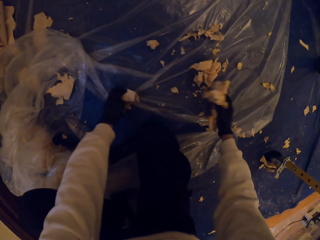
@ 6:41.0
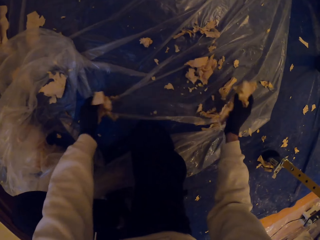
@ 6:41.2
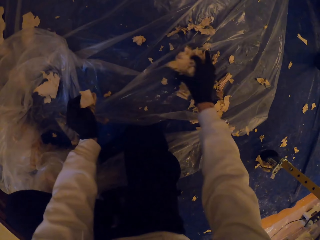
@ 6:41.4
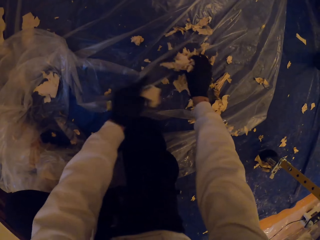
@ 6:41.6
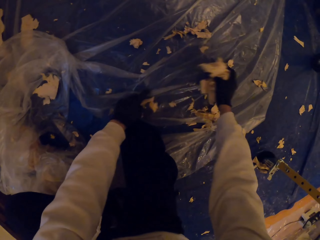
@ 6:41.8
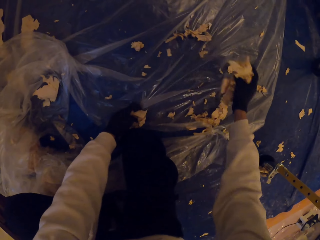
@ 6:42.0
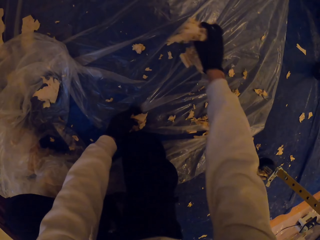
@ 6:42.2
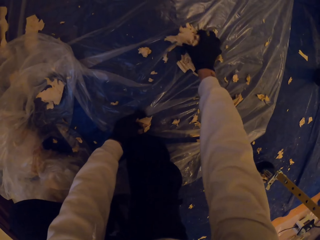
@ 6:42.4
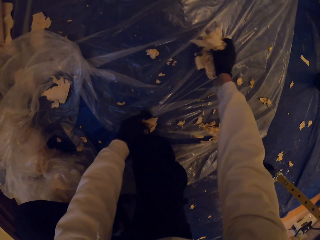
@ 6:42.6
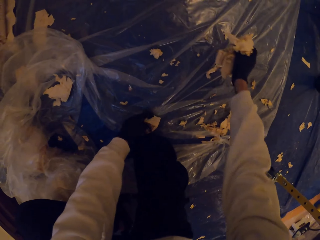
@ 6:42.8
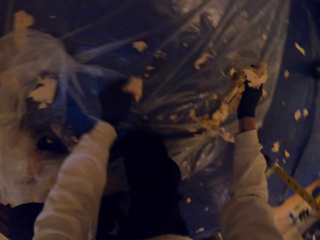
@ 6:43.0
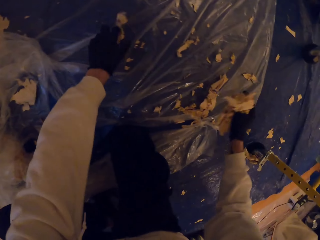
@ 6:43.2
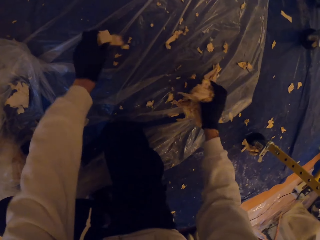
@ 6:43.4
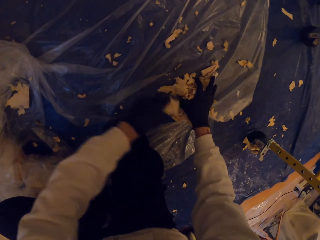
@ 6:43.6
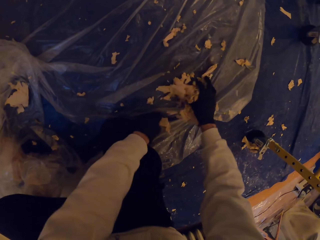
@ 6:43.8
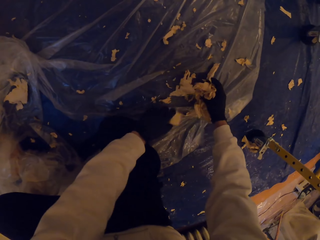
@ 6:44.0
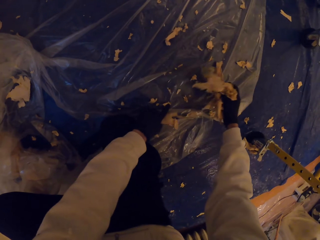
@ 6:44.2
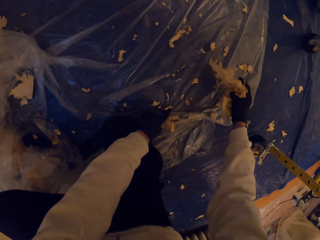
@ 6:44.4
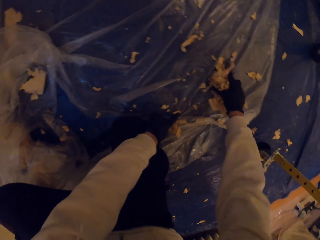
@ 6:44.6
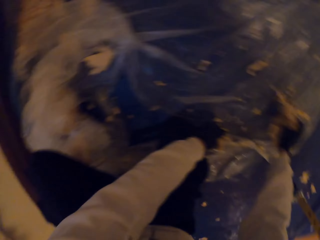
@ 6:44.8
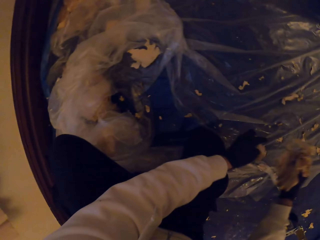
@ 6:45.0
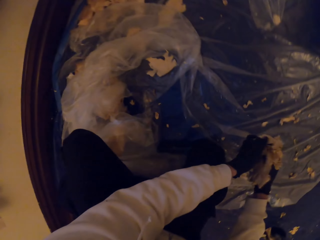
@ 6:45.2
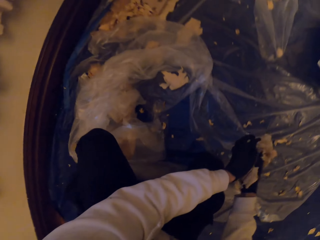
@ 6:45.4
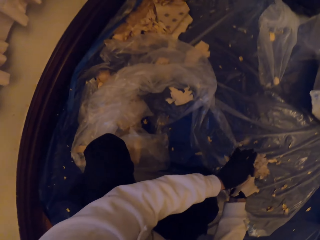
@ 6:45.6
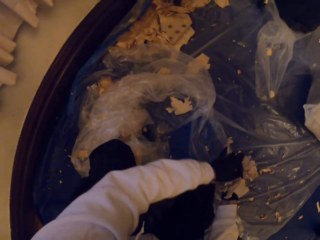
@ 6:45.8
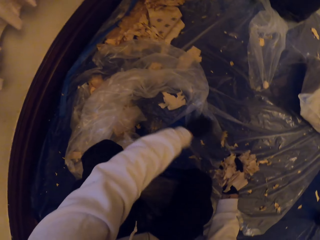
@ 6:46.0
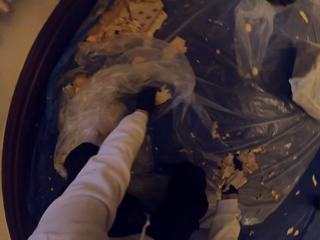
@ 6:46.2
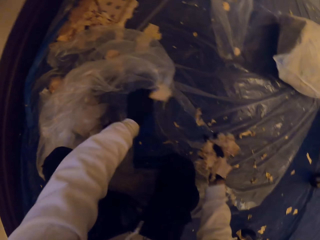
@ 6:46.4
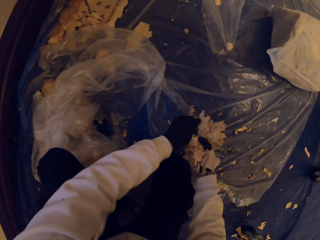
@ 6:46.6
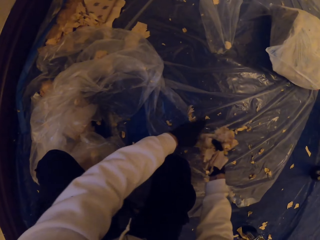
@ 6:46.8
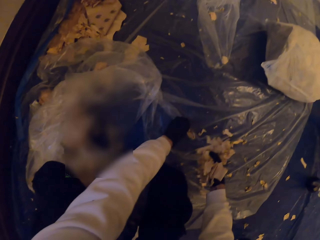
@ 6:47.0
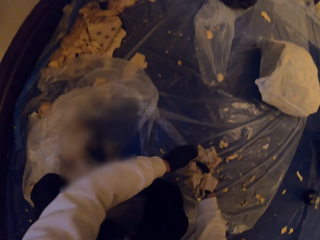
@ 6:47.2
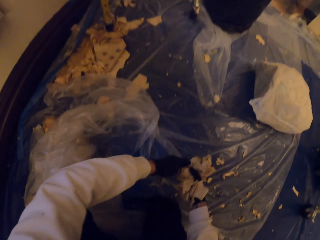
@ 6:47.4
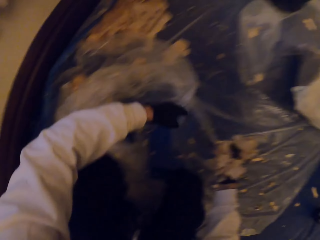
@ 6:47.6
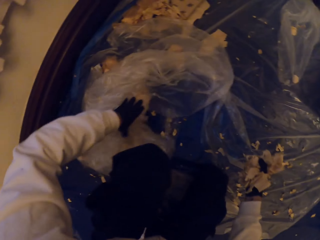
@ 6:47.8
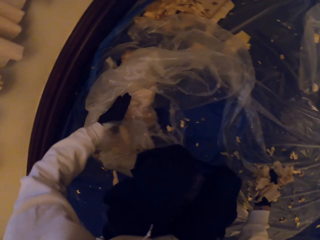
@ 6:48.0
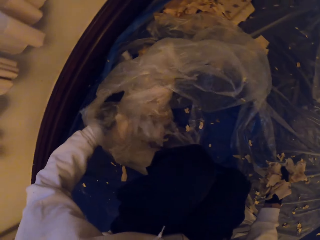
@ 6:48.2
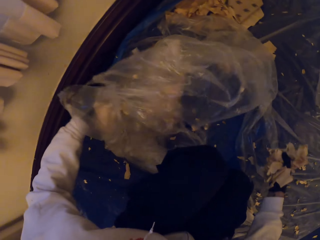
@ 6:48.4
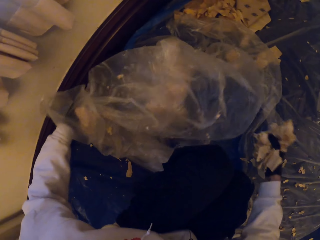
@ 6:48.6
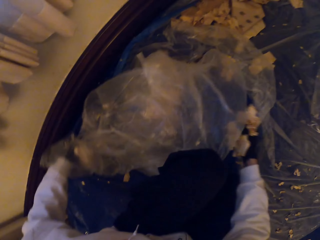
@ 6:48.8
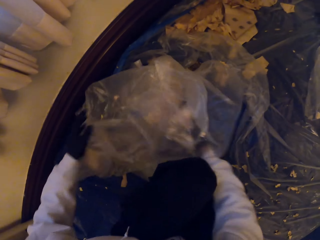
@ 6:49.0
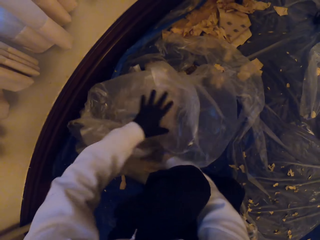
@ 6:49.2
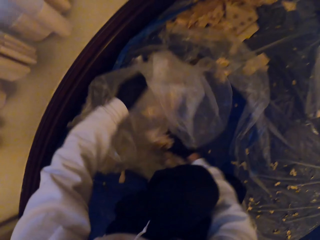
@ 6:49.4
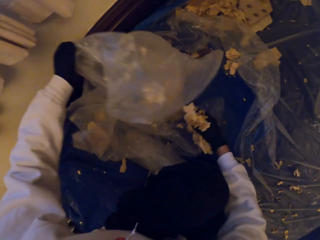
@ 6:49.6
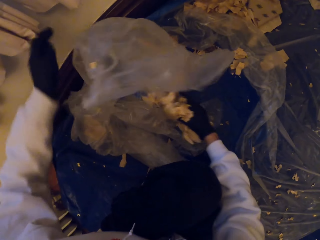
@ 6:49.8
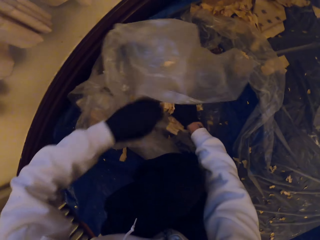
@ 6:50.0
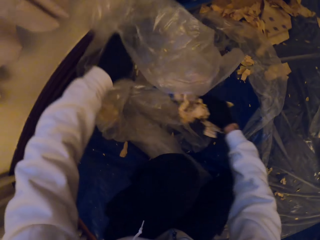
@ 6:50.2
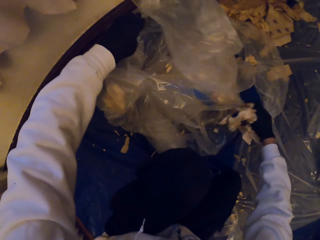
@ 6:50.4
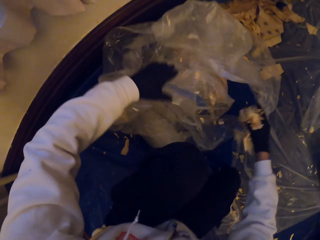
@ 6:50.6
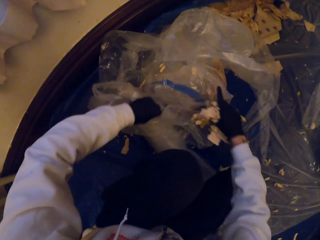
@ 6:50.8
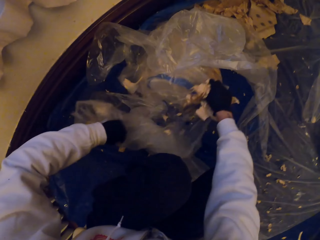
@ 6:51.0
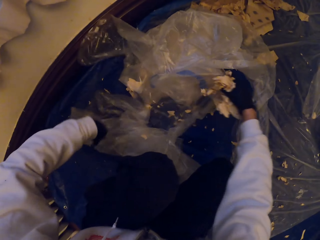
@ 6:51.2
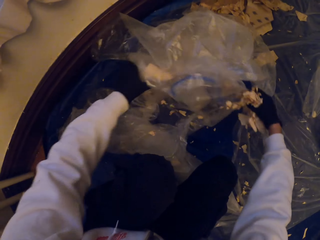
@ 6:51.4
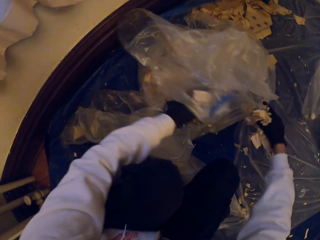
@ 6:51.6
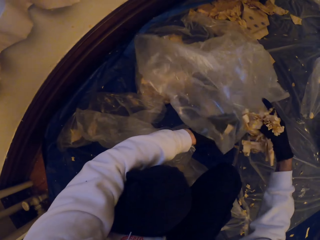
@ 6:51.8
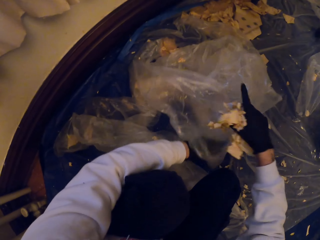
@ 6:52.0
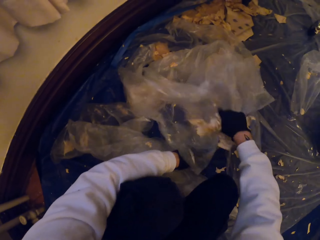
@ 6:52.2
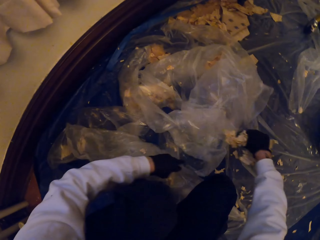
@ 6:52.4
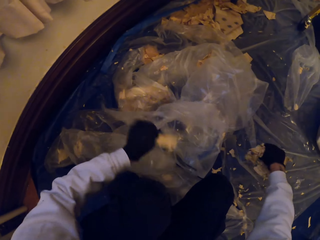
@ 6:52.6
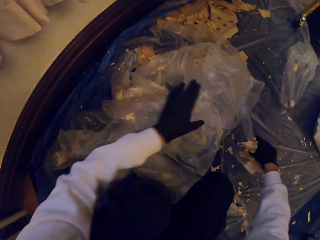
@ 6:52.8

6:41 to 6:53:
The camera wearer picks wood shavings. They touch the dustbin. They look around. They touch the dustbin again. They inspect a paper.

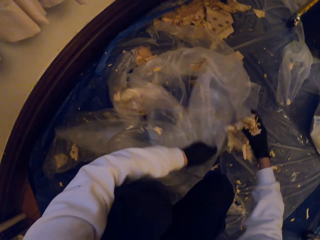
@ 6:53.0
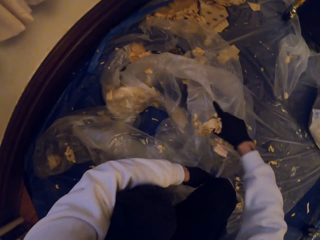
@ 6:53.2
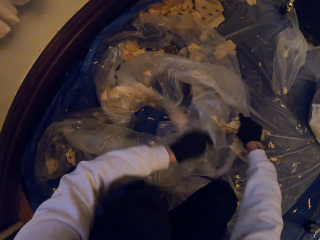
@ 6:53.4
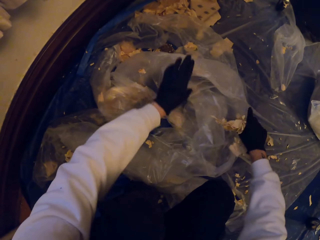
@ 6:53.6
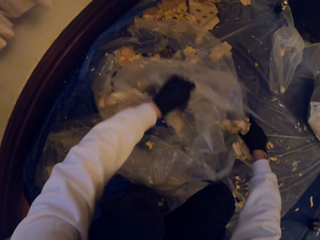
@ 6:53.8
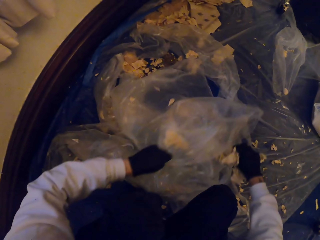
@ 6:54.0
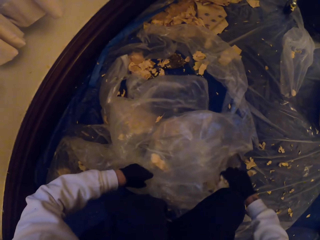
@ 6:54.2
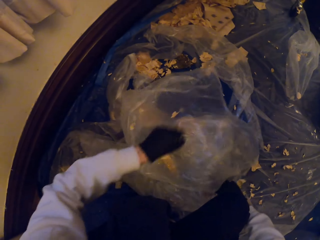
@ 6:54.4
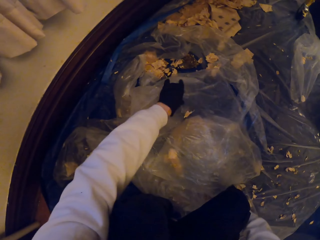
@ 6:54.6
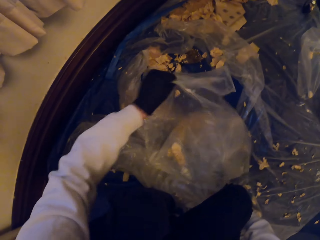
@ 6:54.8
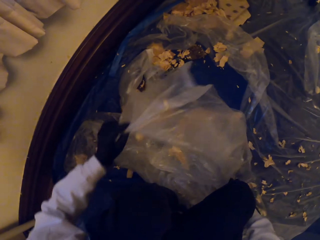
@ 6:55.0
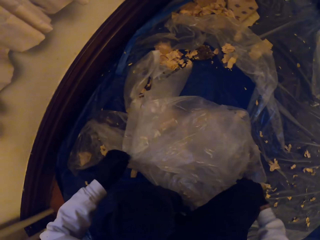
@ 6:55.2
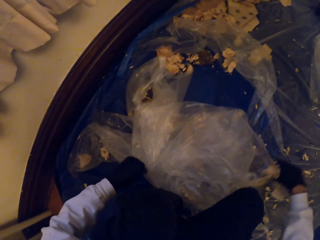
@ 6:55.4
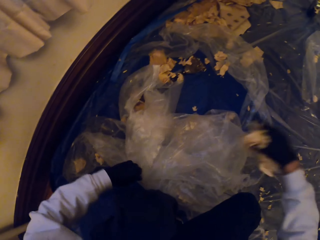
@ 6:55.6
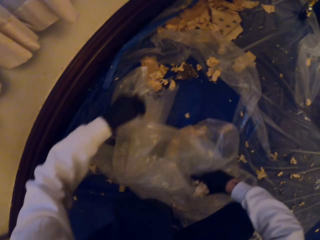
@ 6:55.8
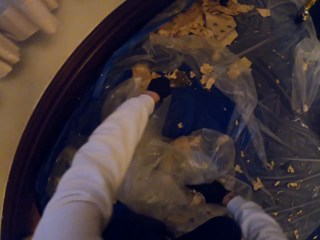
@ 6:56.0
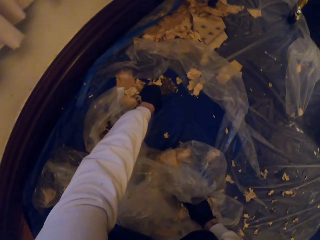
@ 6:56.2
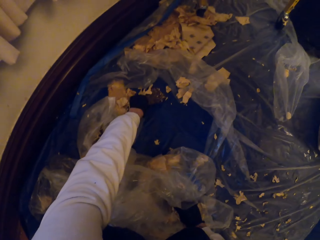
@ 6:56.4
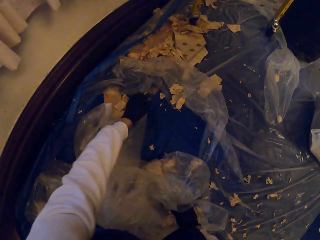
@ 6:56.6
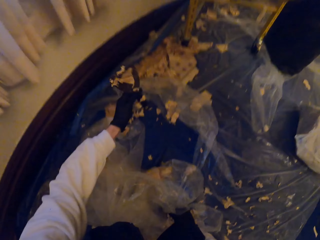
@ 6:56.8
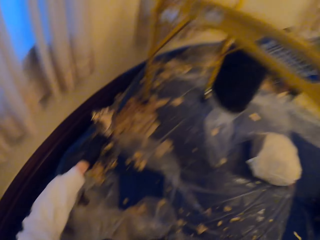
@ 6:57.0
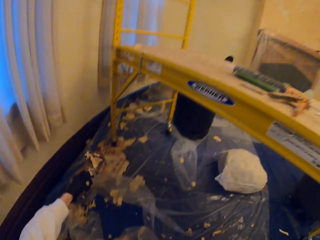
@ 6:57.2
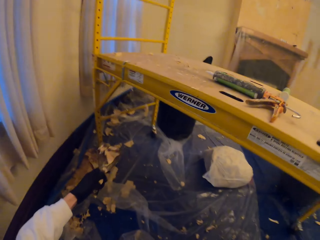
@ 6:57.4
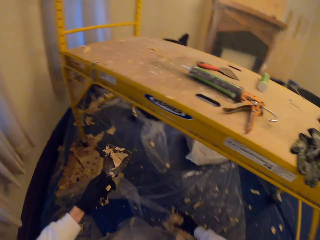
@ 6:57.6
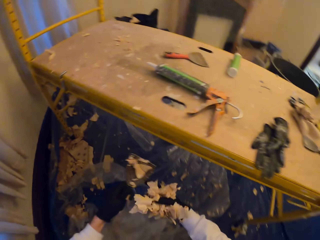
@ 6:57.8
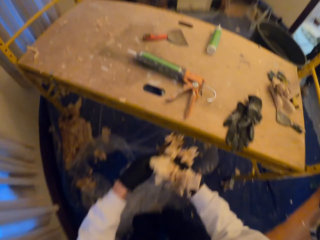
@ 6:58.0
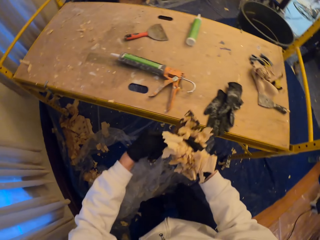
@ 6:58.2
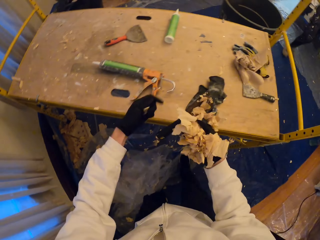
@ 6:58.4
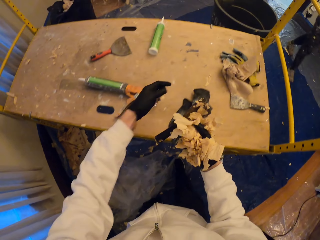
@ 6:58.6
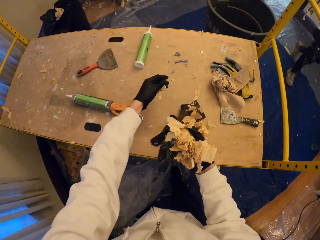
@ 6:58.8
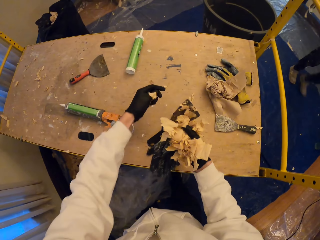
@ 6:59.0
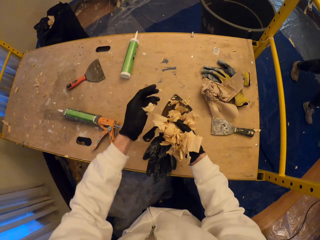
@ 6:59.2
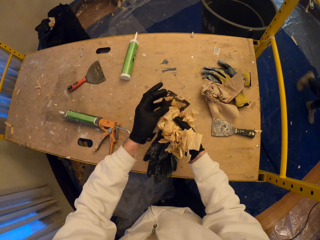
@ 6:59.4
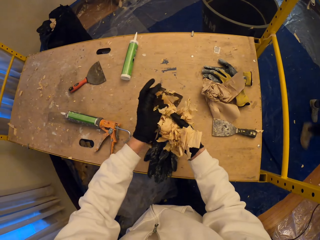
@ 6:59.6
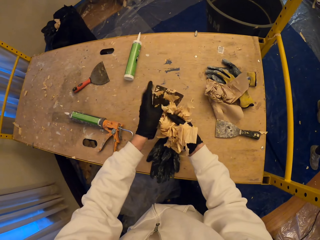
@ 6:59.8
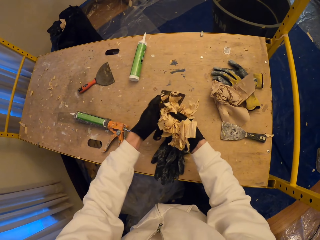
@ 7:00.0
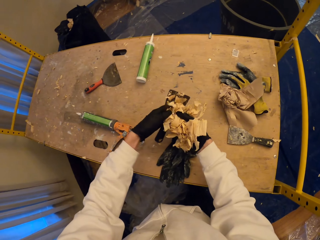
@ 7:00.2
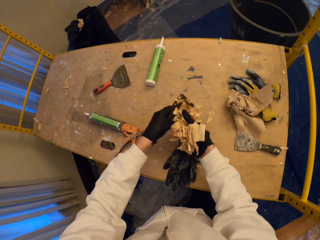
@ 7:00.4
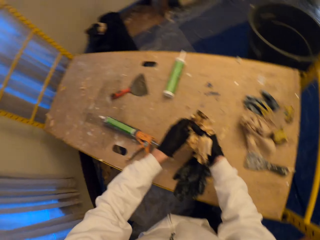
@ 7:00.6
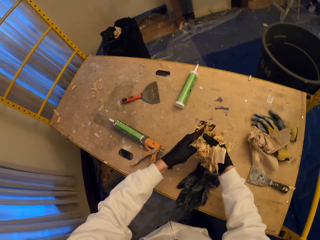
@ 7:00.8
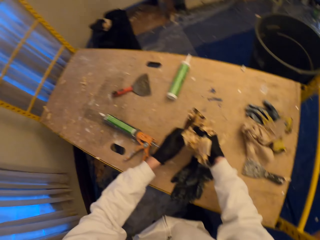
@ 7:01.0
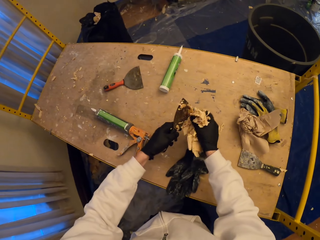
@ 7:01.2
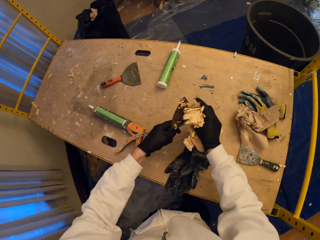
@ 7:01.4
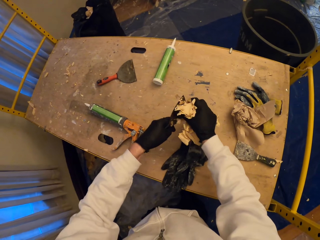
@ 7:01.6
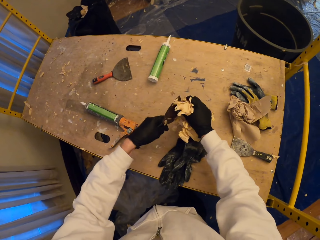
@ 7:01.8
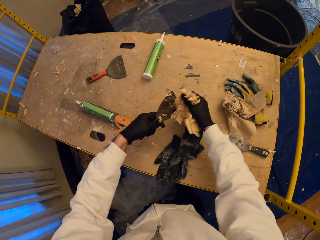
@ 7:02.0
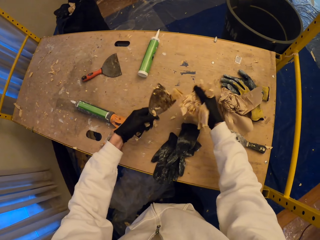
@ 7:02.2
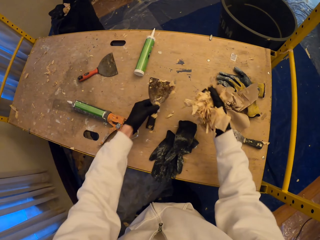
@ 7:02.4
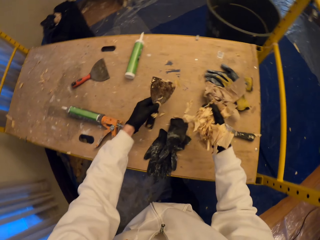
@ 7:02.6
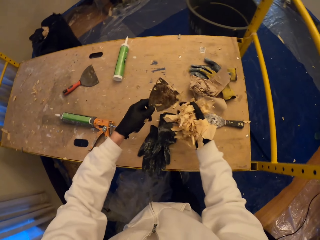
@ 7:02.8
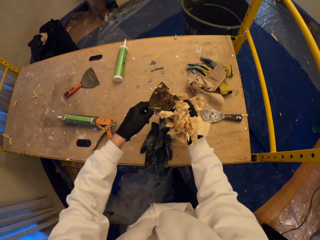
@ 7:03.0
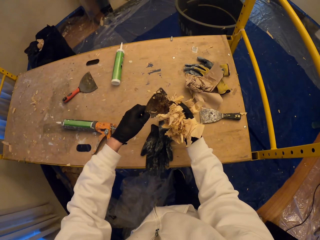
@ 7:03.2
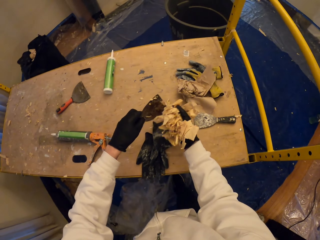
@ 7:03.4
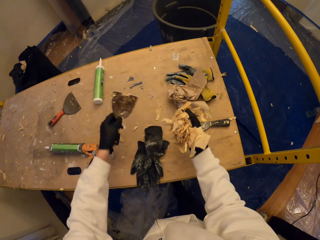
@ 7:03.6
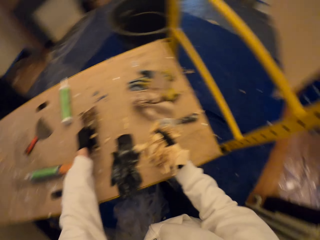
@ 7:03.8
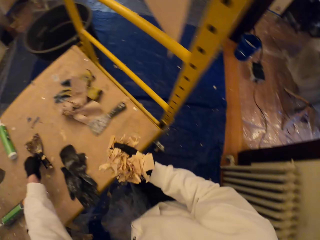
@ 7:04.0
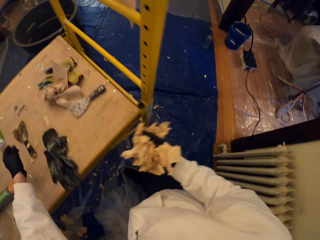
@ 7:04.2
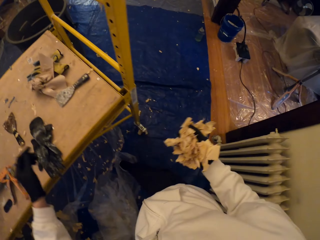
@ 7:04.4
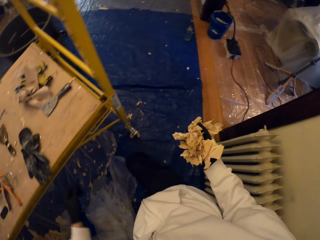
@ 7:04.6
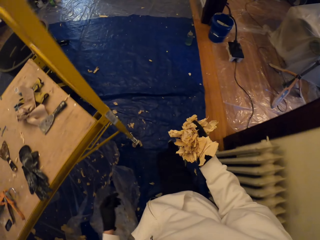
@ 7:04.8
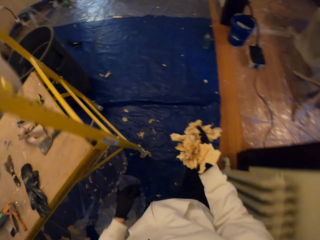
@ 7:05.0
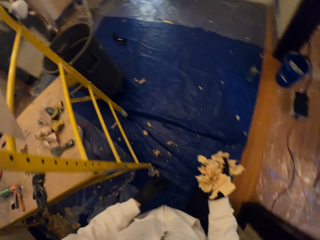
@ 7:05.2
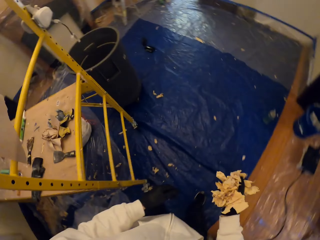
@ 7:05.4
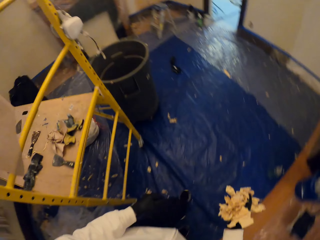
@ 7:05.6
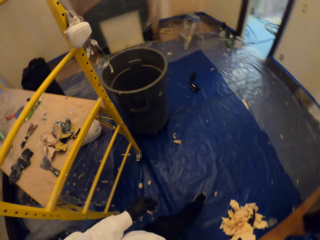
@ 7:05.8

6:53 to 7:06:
The camera wearer touches the paper. They pick a wall scraper. They stare at the wall scraper. They place the wall scraper on the scaffold. They walk.
